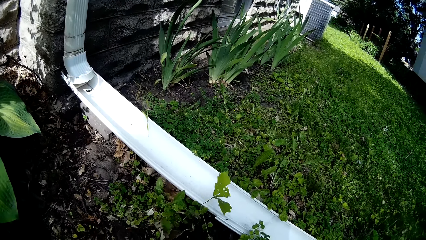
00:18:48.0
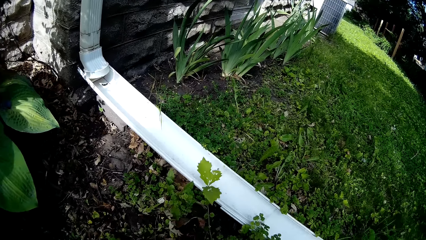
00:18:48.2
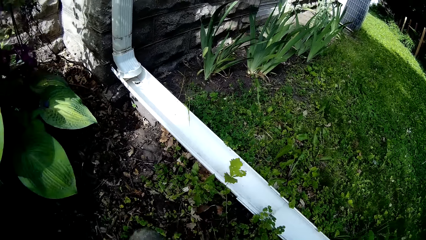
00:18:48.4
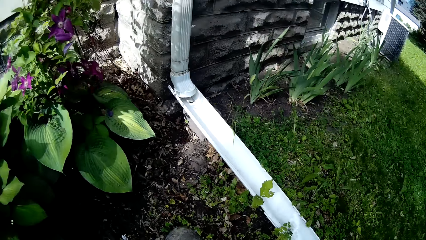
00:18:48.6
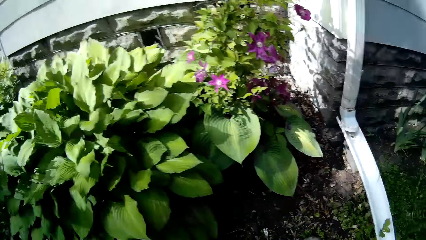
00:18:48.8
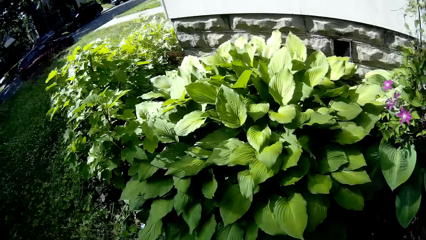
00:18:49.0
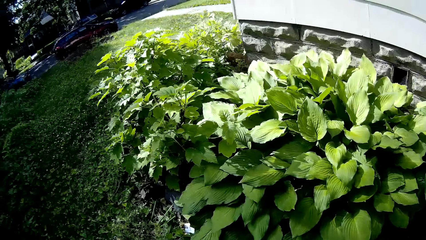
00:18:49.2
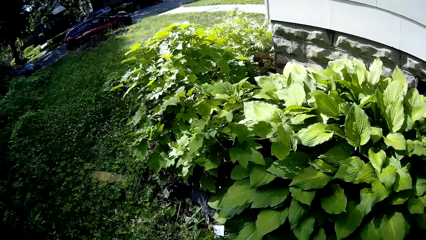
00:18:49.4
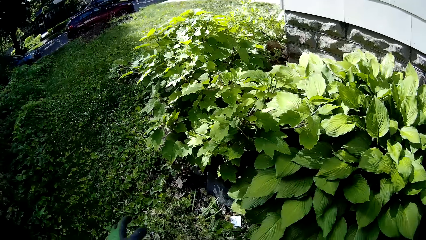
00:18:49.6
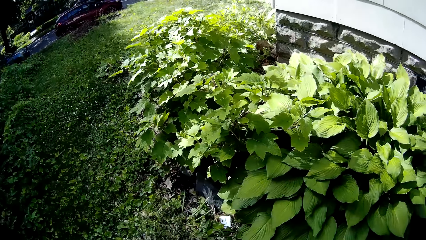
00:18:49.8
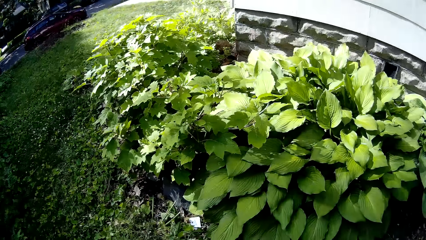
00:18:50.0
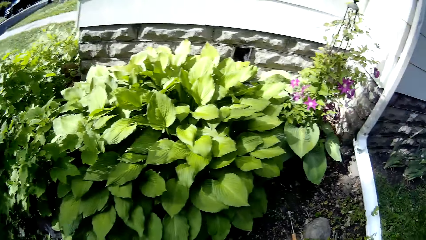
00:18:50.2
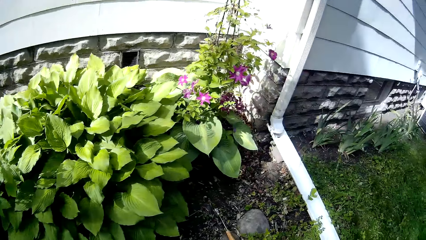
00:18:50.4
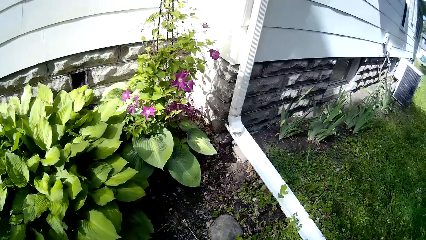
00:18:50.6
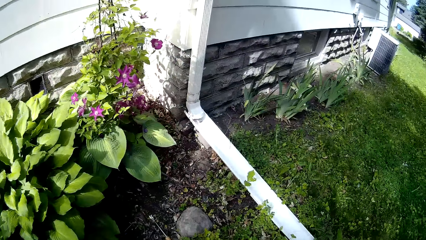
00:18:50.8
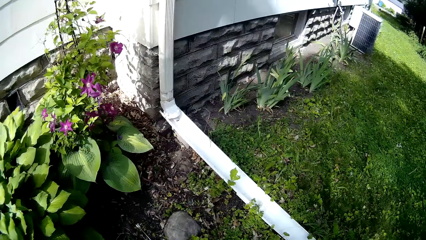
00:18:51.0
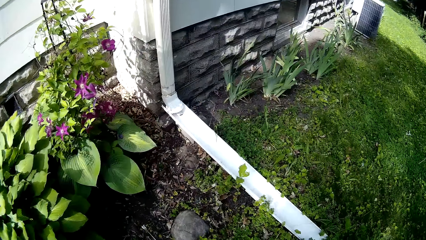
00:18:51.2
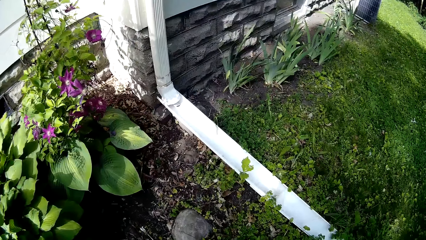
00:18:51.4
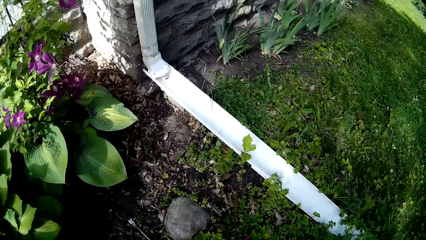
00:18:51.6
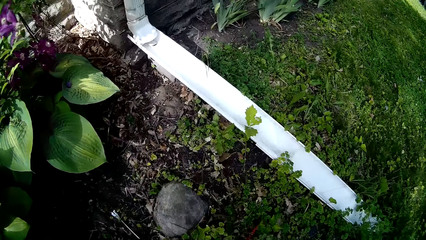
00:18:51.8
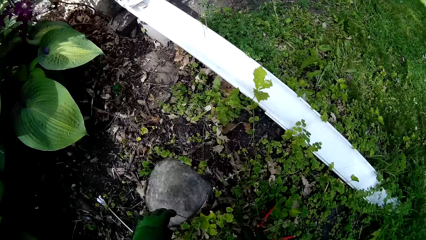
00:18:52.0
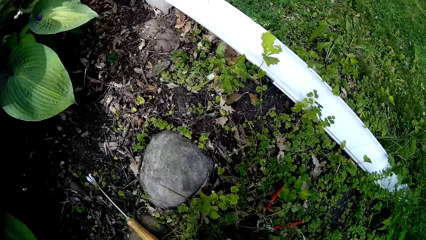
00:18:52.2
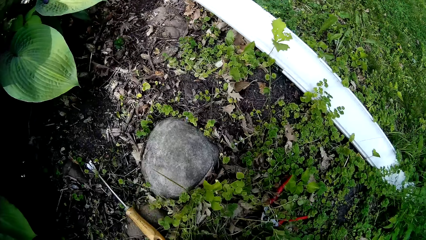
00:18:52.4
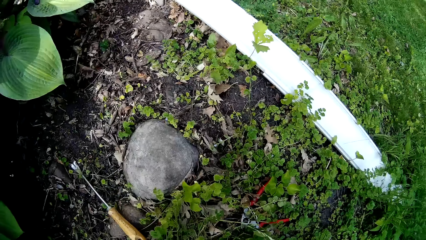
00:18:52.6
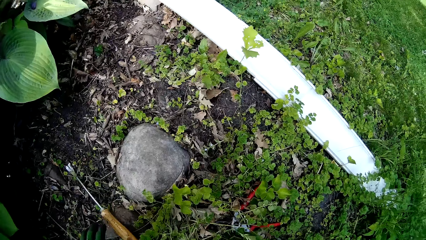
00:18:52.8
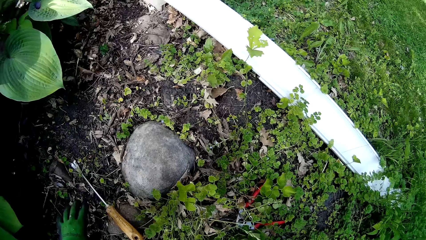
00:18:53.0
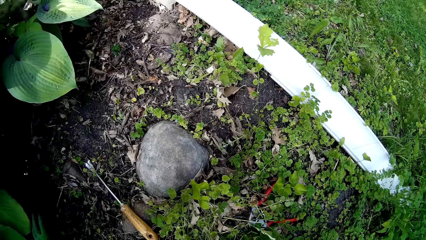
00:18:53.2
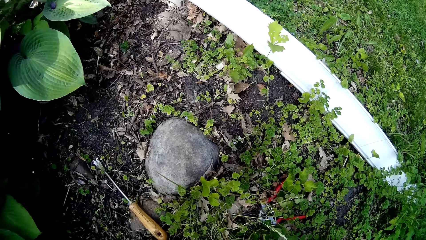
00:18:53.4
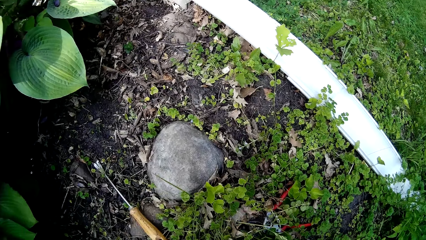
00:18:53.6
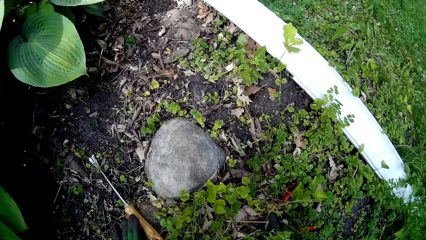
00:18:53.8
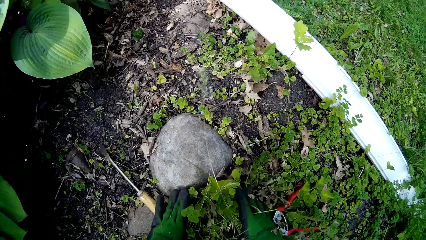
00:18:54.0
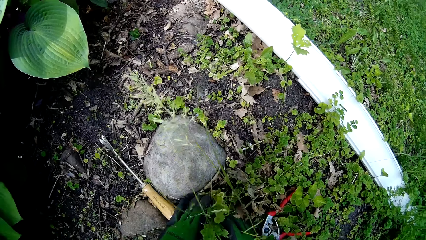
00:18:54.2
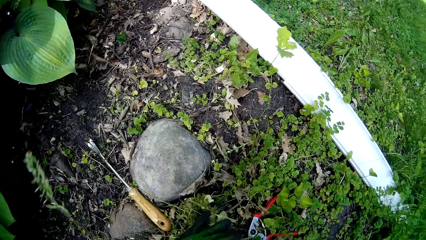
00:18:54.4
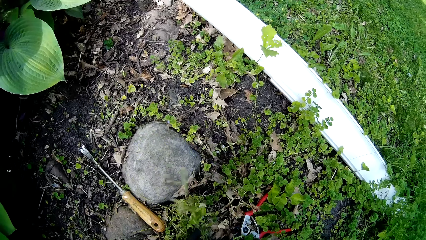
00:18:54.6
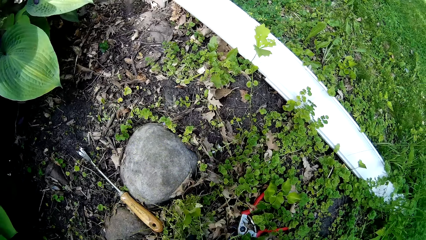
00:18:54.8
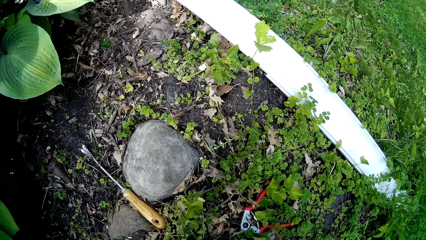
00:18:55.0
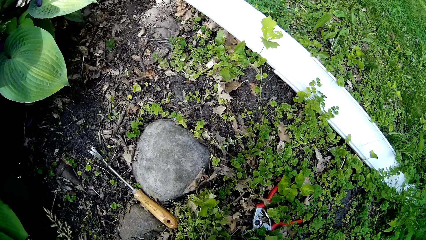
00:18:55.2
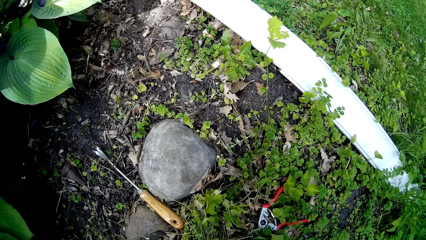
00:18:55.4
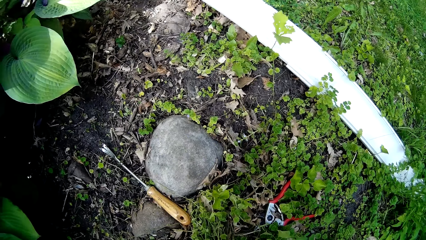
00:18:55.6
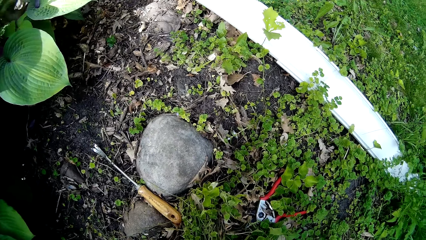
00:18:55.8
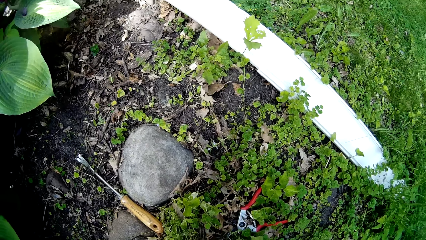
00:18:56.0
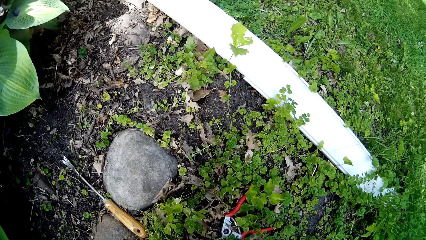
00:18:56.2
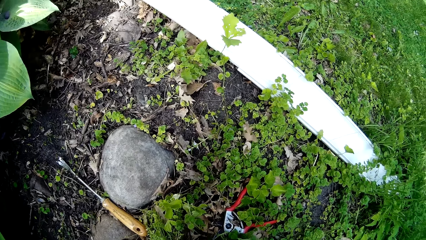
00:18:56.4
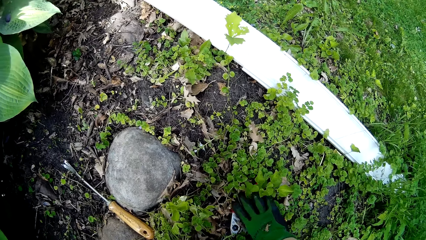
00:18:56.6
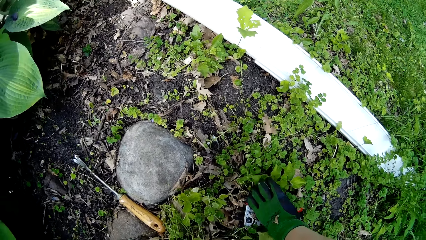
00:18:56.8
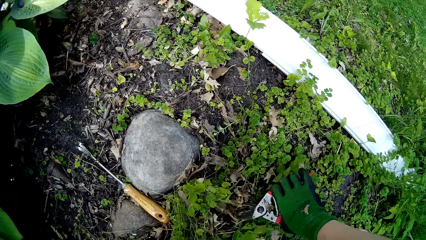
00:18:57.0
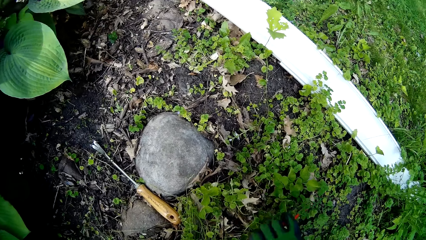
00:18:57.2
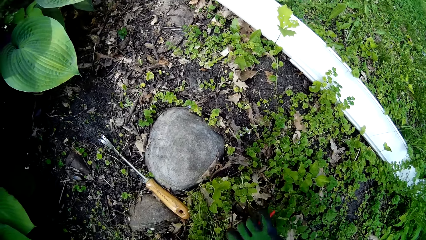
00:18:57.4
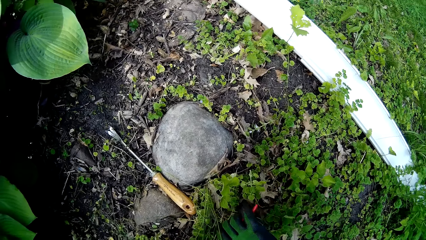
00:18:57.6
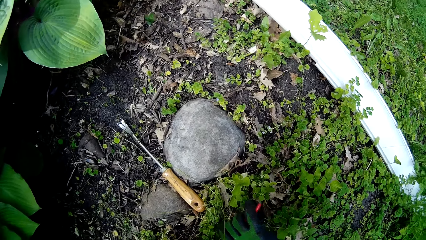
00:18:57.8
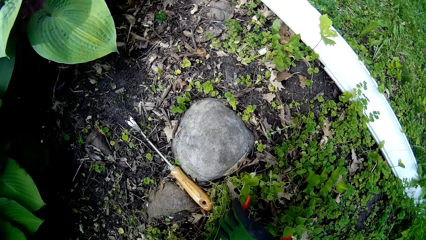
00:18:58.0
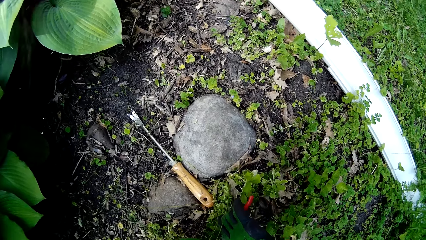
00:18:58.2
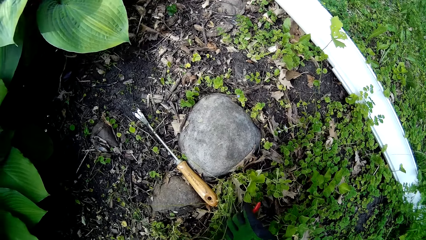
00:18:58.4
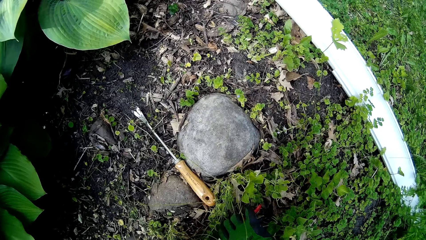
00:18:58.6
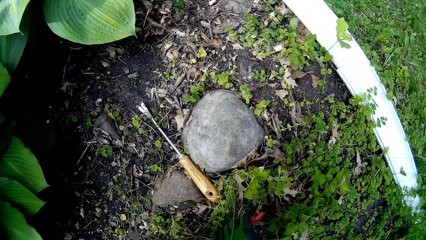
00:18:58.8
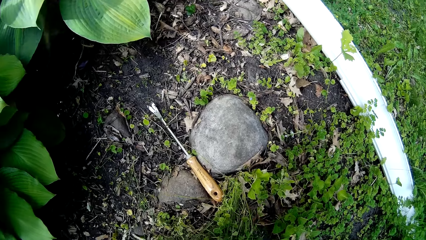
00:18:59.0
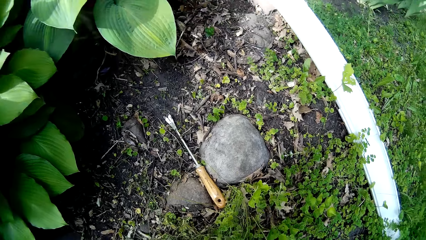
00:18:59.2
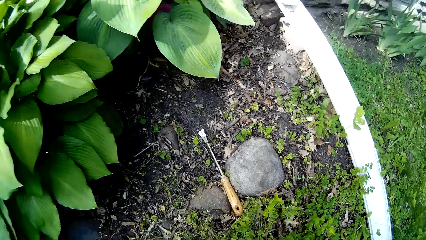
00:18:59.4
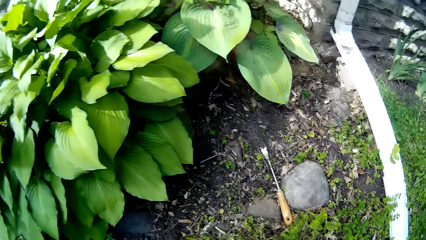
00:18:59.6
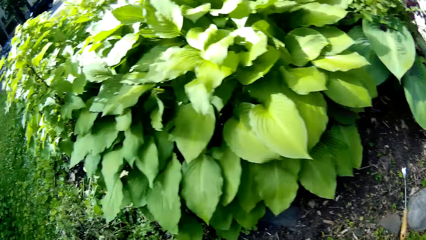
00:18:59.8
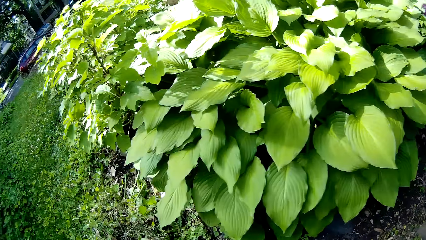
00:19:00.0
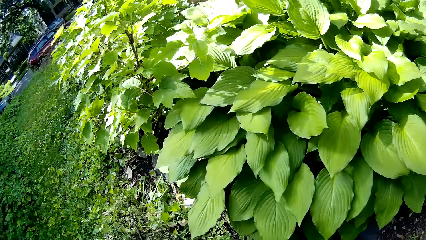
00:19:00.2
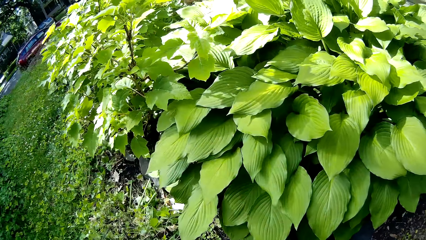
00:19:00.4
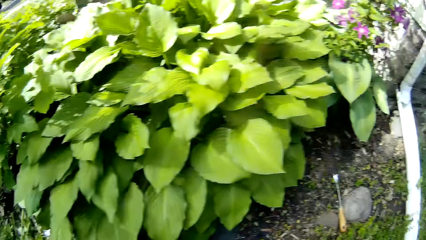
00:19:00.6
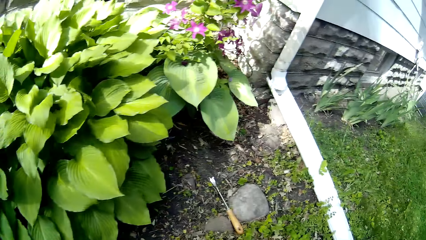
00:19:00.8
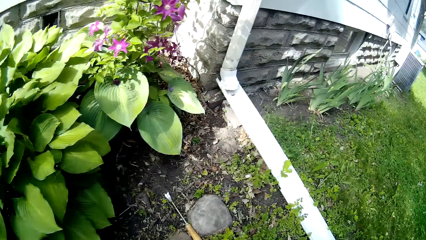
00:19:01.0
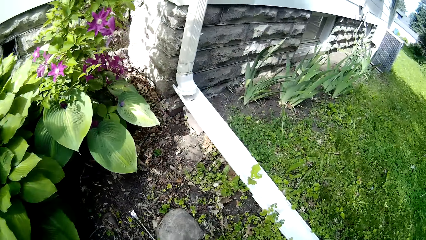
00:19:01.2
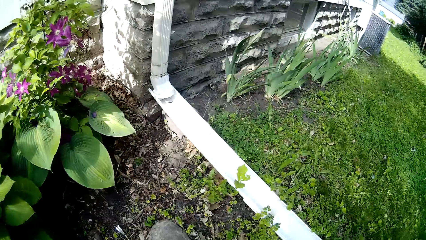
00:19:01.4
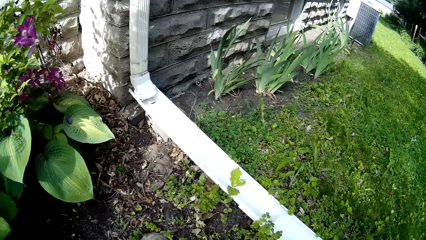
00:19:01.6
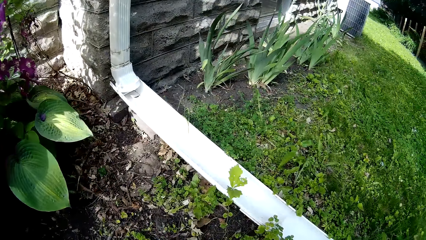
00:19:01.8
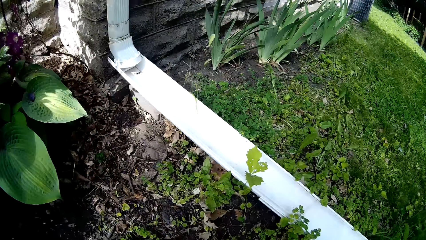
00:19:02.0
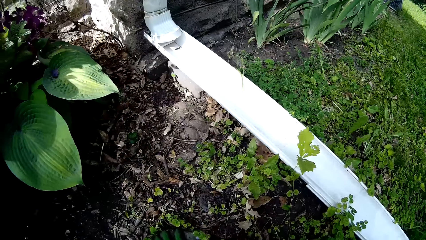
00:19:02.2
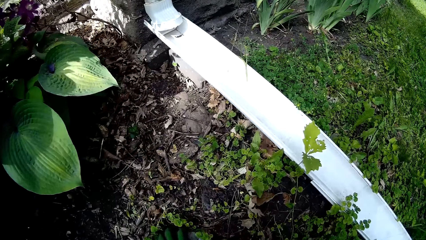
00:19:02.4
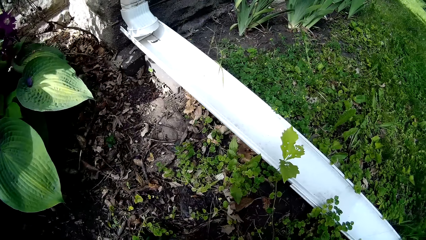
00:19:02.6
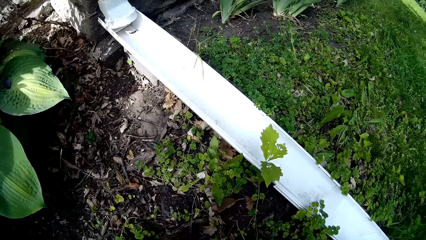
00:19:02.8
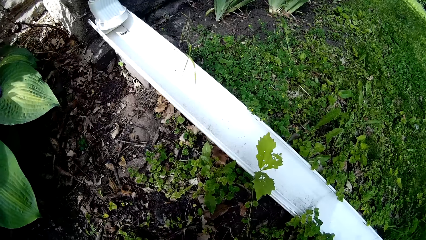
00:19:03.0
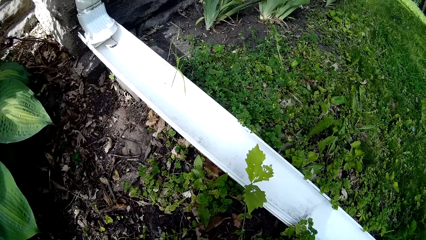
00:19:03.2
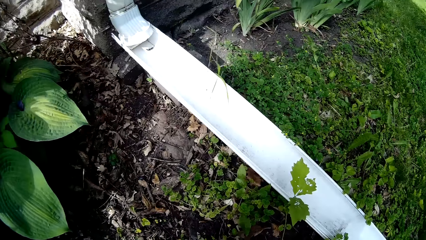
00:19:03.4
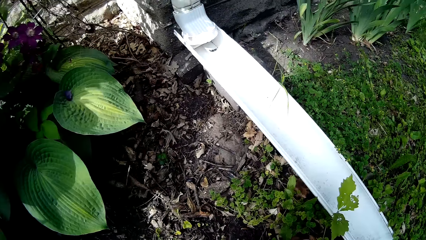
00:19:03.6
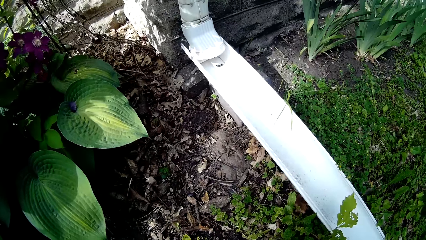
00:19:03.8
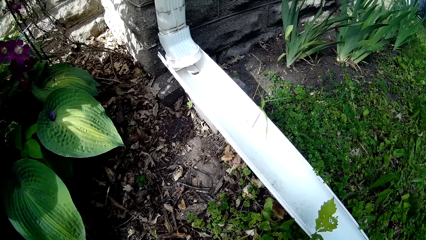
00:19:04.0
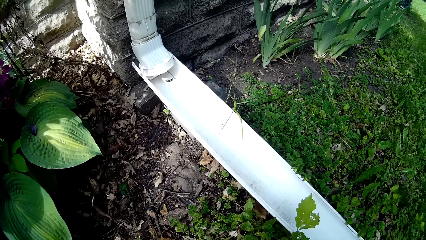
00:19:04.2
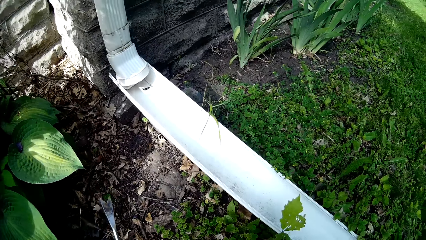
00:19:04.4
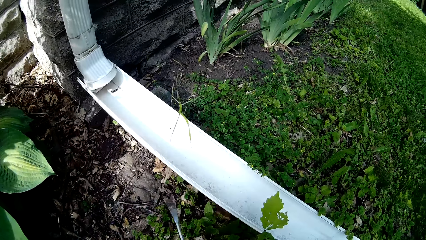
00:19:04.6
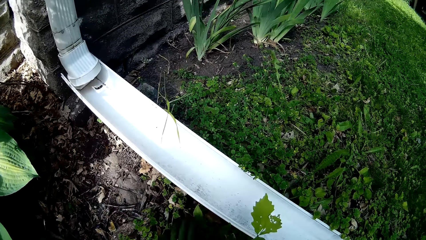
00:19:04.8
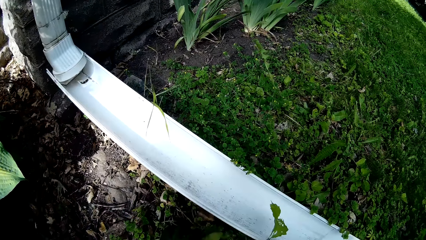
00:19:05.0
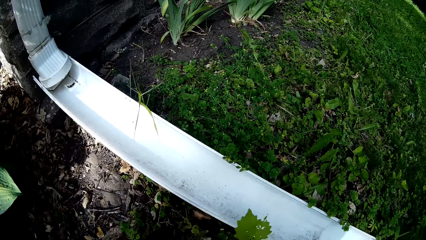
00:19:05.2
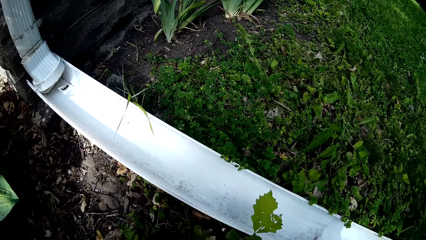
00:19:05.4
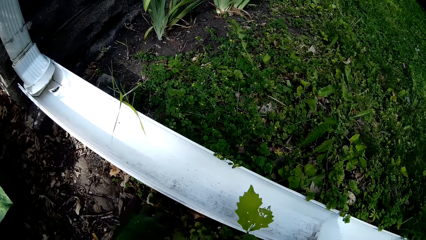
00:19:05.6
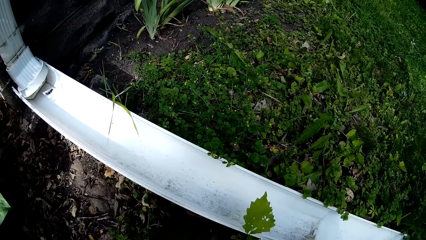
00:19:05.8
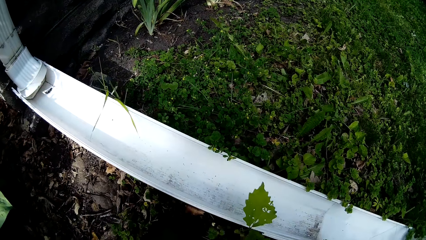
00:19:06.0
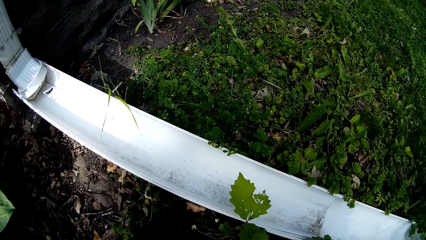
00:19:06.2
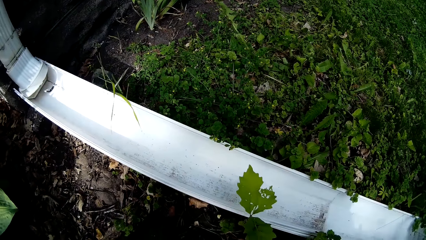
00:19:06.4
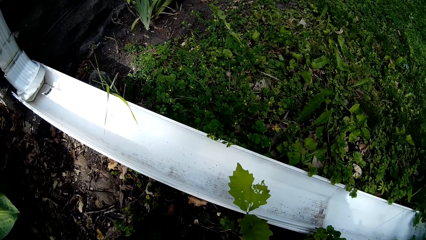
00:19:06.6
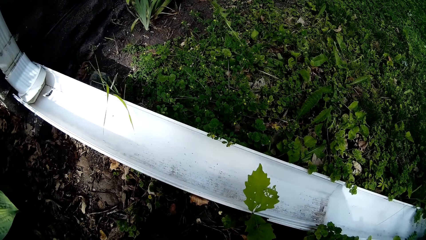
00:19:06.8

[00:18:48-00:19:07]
The camera wearer uproots weeds from the ground with both hands. She picks leaves from the ground. She carries a pruner from the ground with her right hand.
